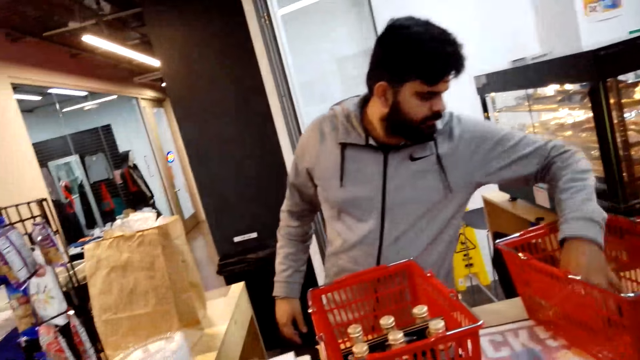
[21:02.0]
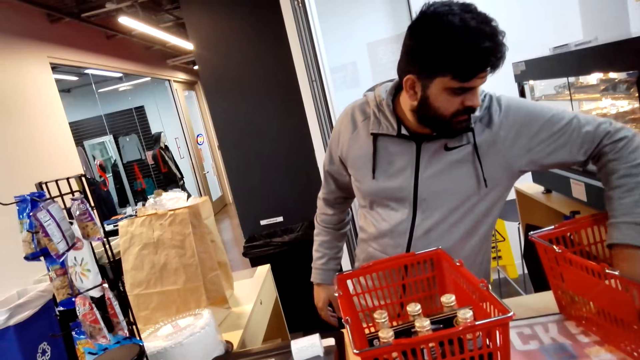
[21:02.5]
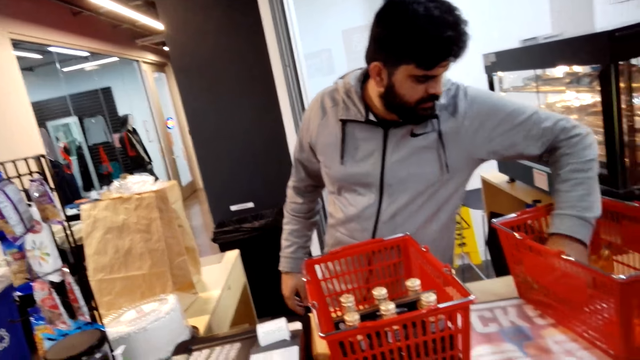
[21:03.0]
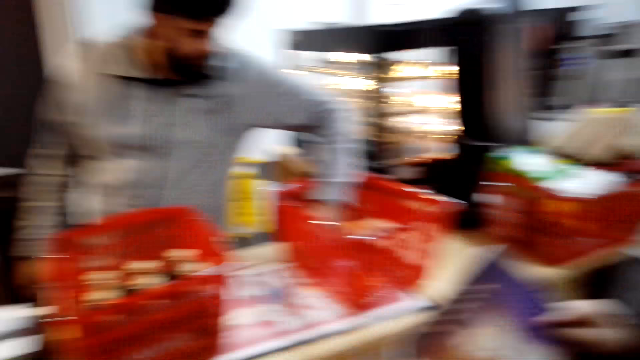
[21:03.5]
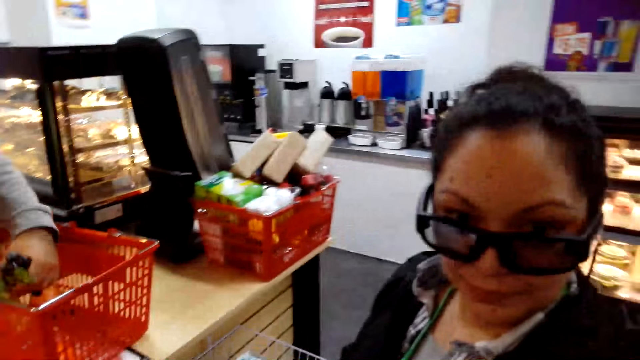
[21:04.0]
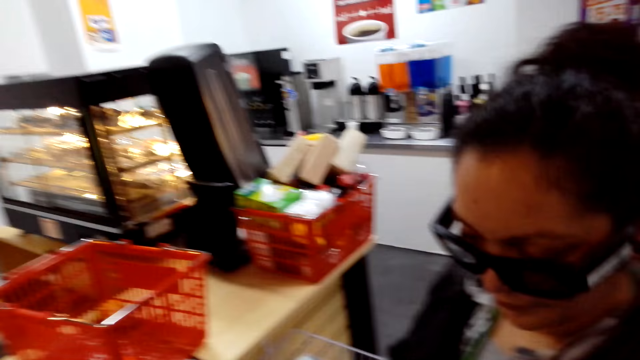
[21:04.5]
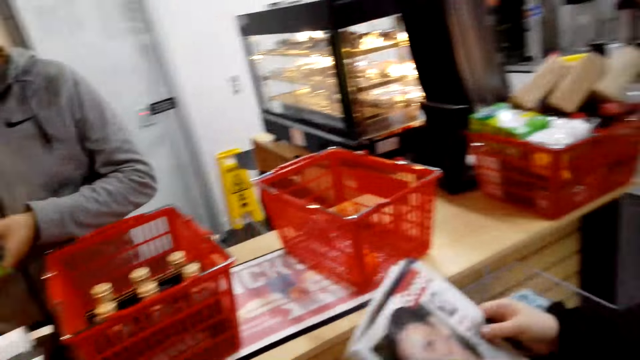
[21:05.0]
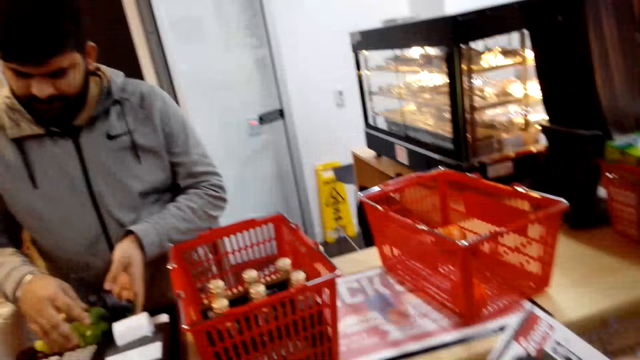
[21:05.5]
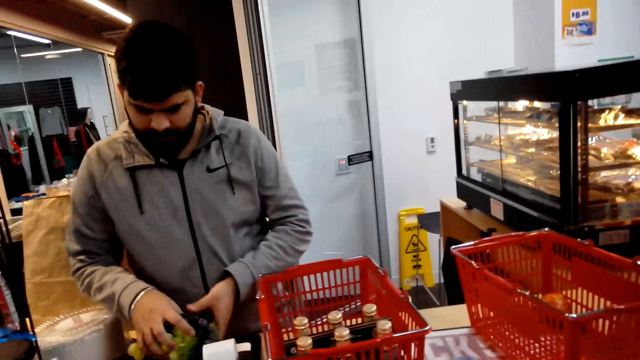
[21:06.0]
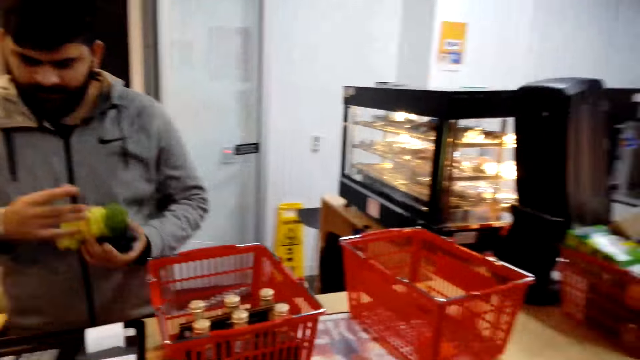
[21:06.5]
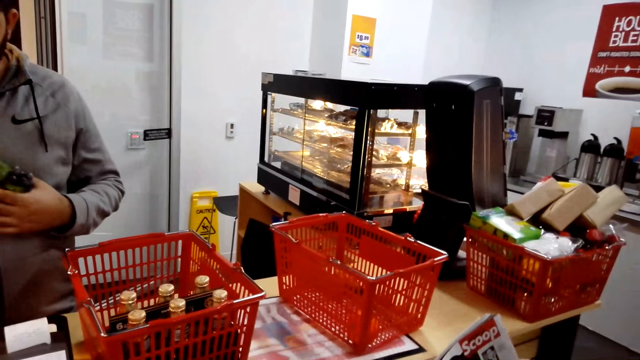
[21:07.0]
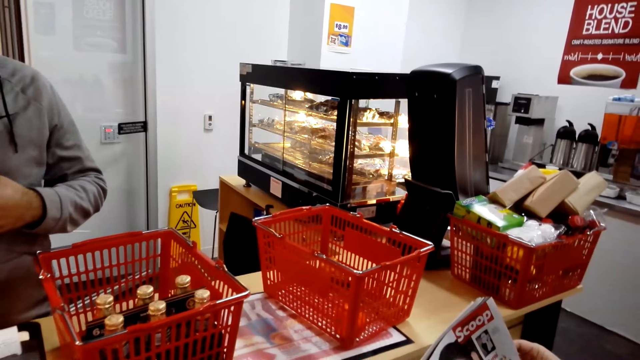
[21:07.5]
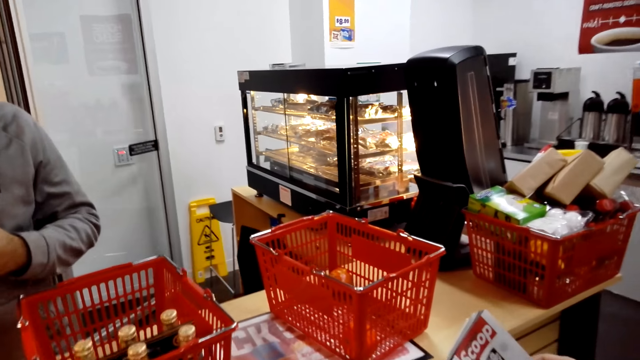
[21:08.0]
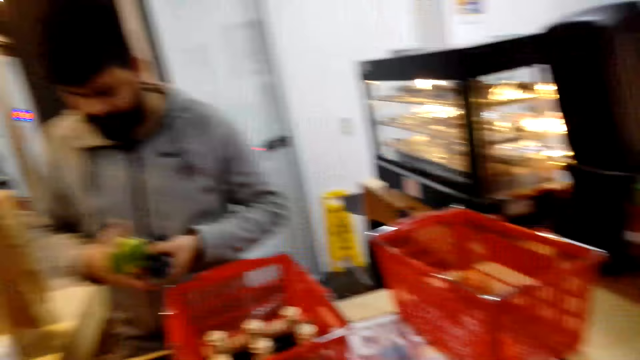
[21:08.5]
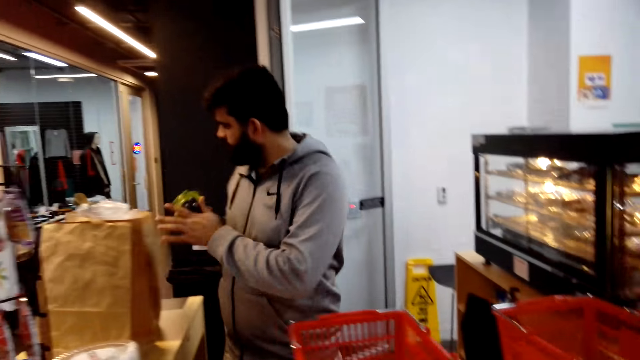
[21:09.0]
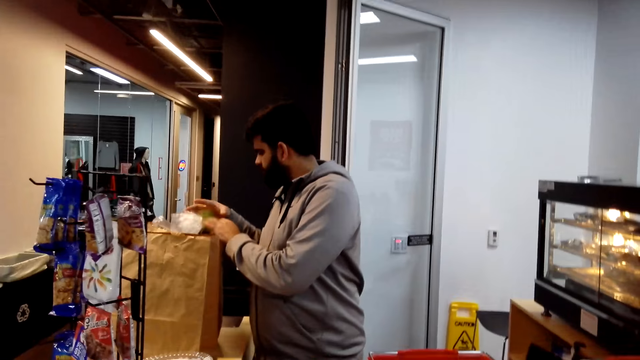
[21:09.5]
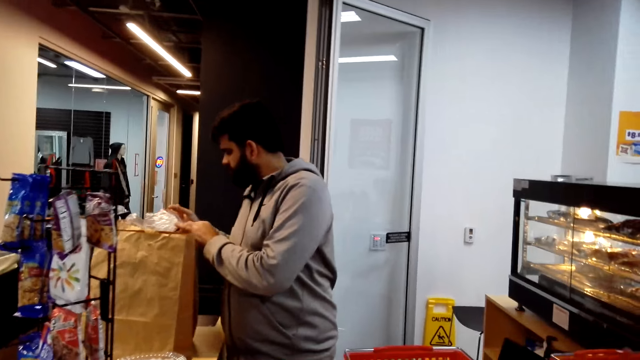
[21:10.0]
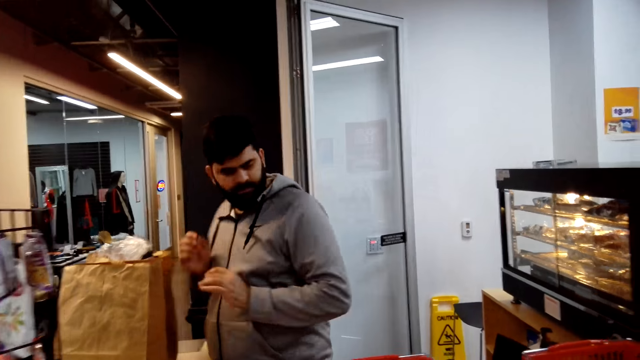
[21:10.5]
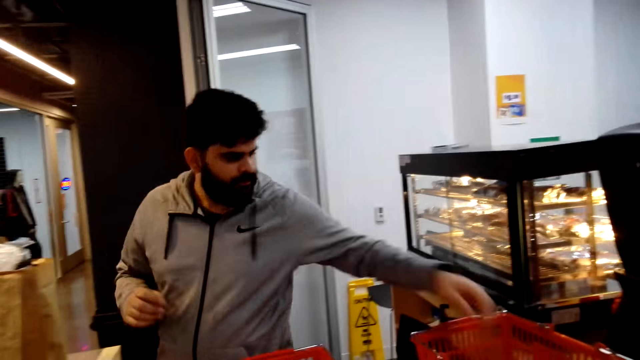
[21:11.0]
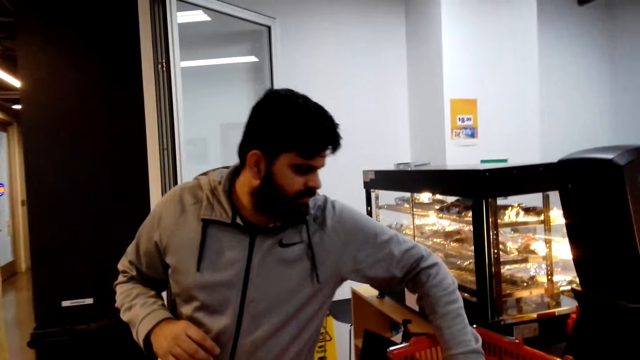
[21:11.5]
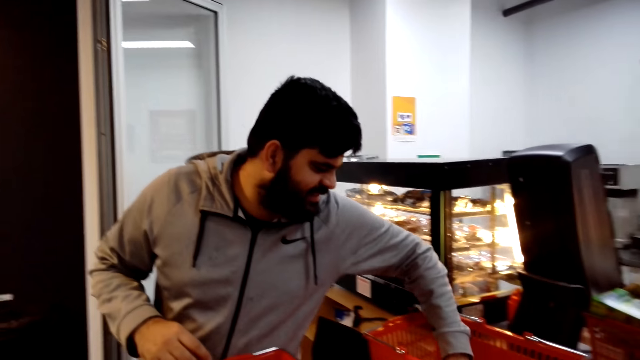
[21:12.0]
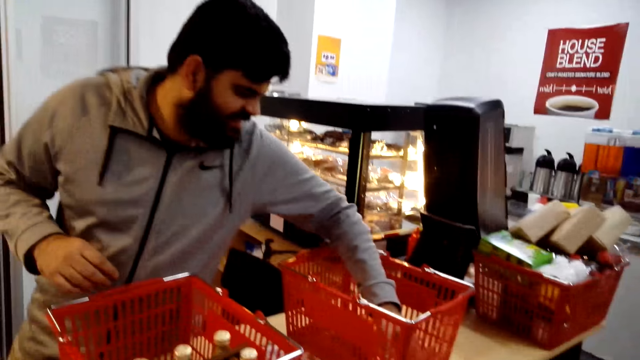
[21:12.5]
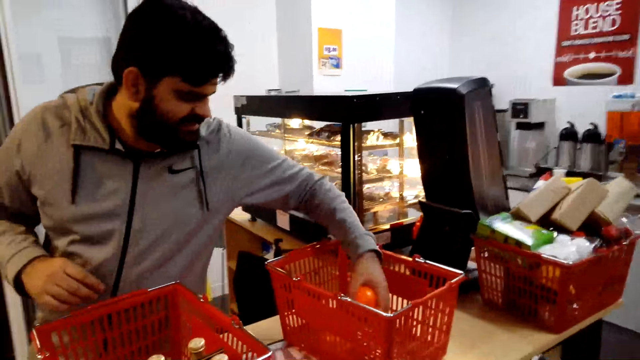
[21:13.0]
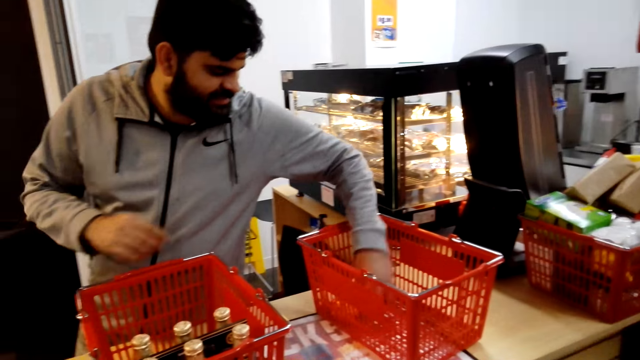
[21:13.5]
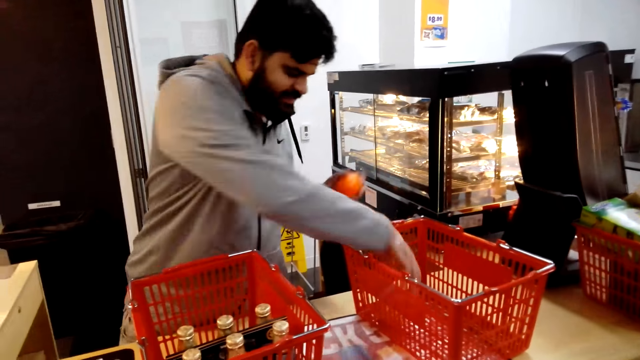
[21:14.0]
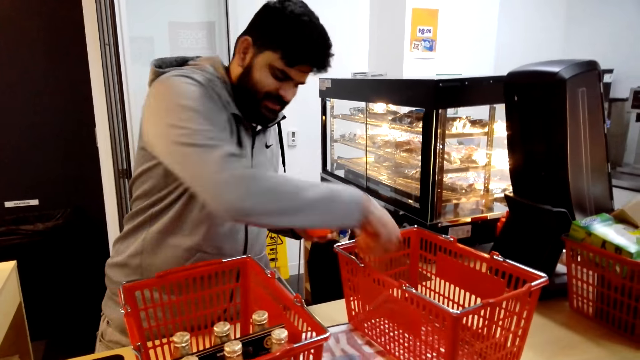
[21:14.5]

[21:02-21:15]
A man picks something. The man calculates the items with the machine. The man puts something in the packaging bag. The man picks something.

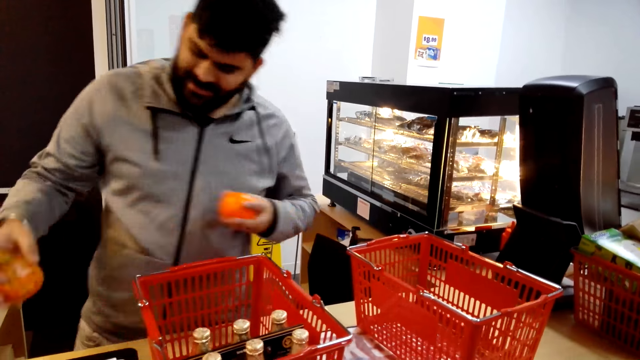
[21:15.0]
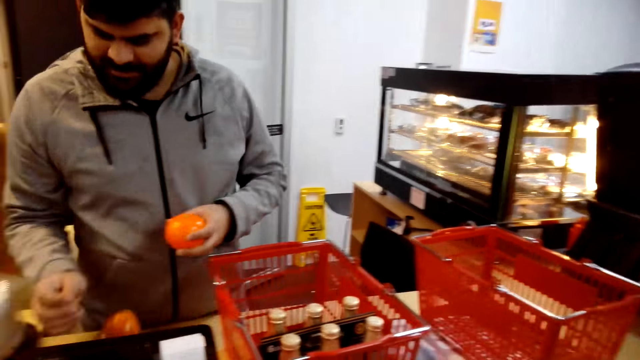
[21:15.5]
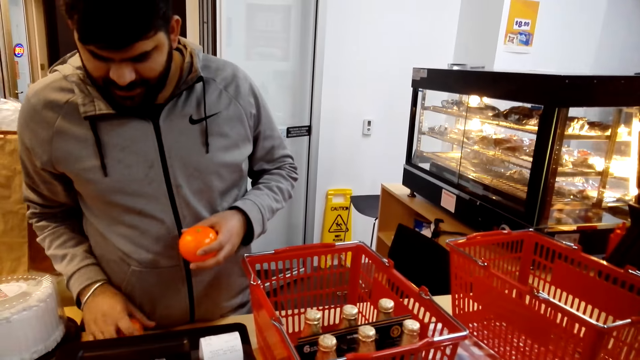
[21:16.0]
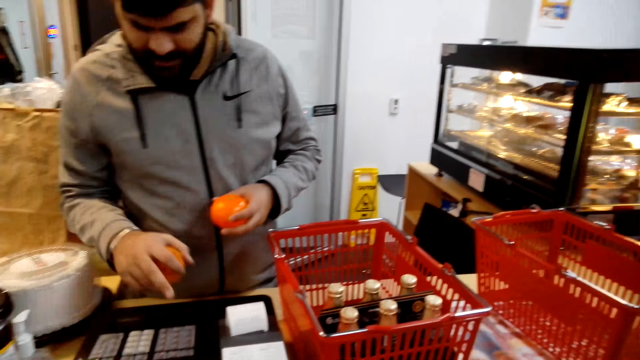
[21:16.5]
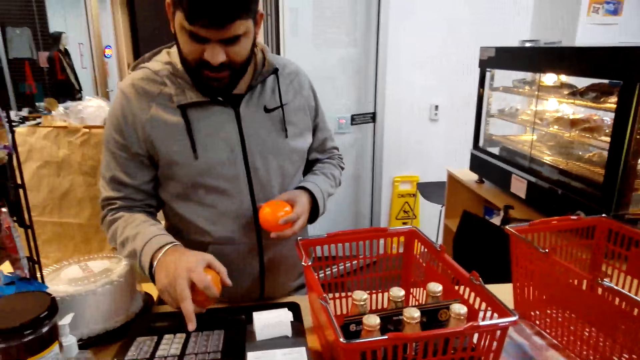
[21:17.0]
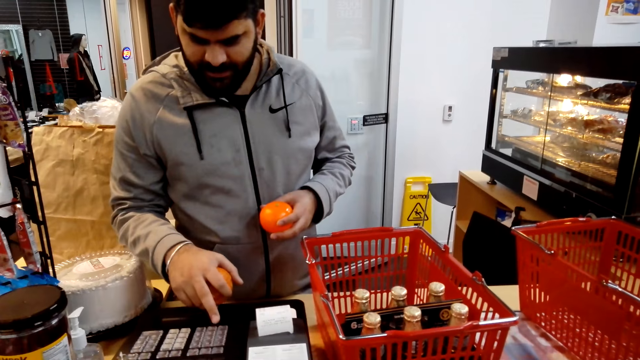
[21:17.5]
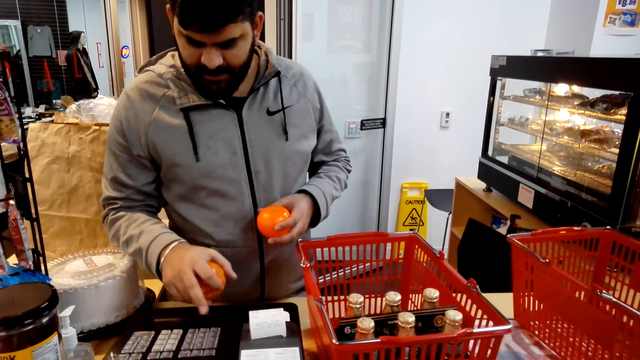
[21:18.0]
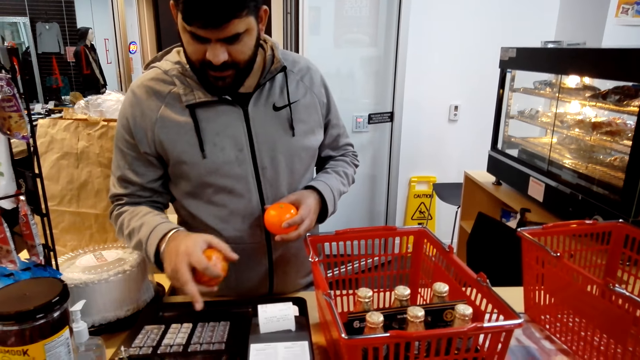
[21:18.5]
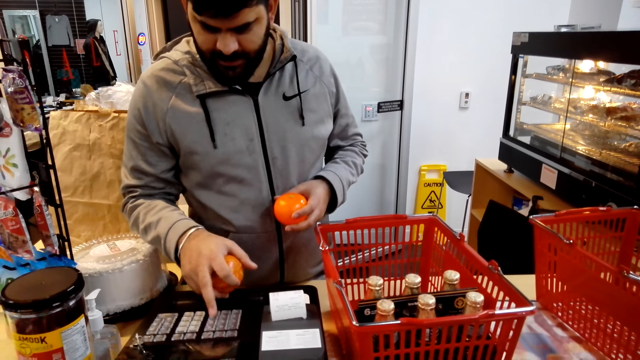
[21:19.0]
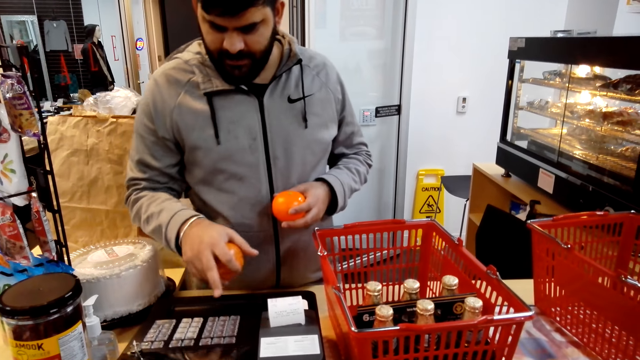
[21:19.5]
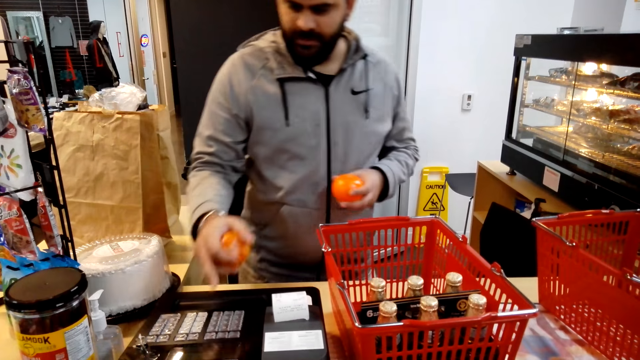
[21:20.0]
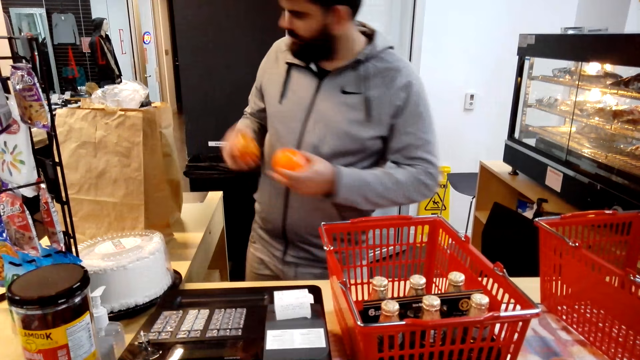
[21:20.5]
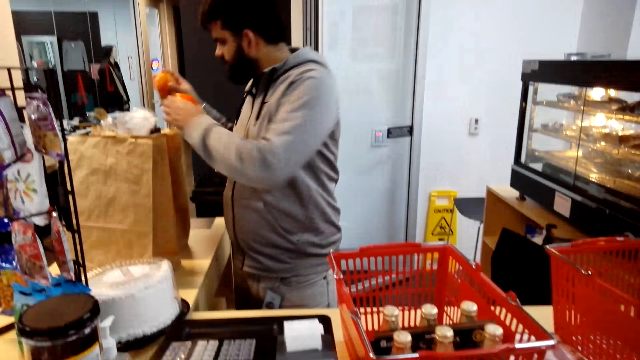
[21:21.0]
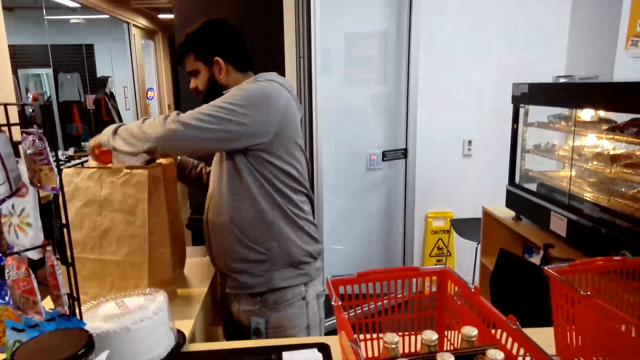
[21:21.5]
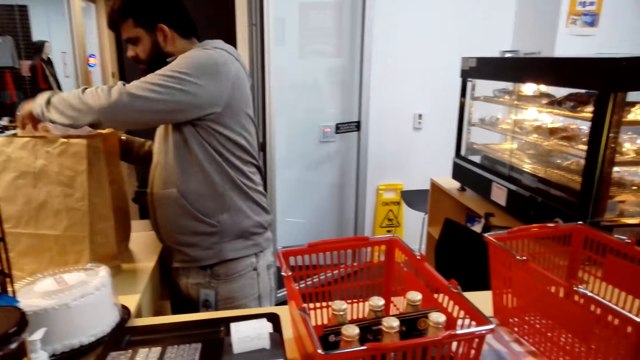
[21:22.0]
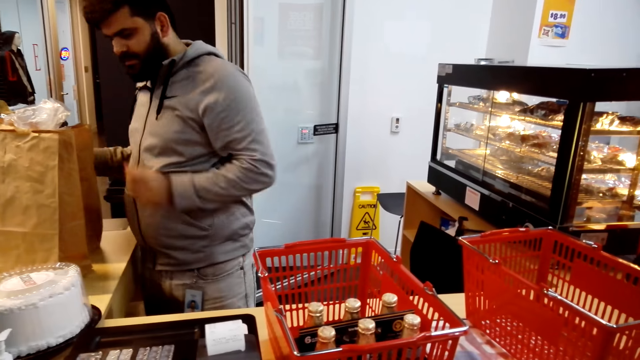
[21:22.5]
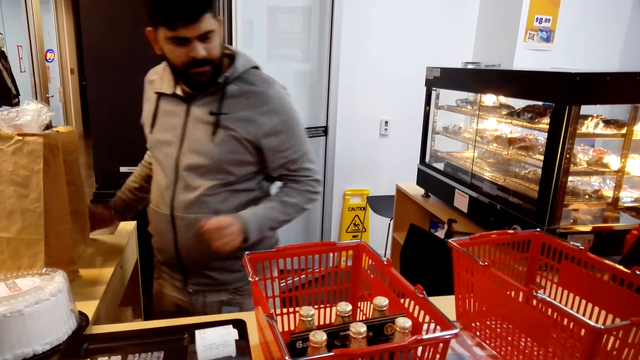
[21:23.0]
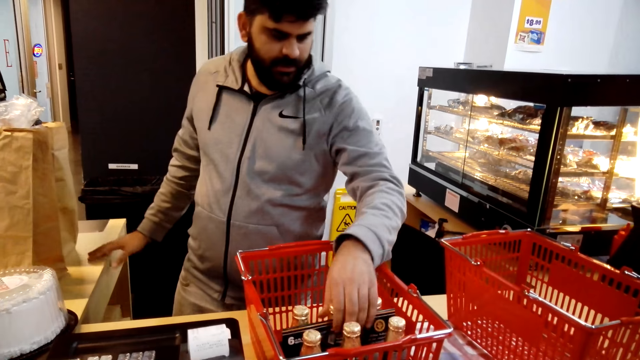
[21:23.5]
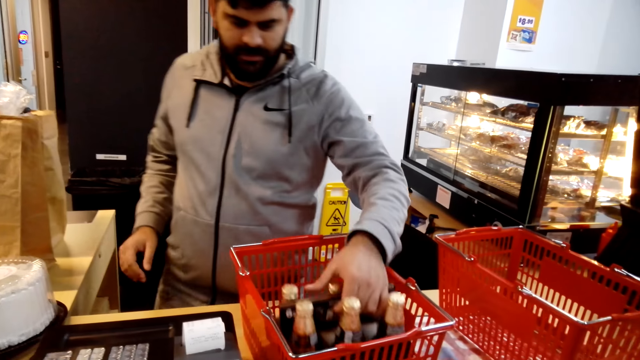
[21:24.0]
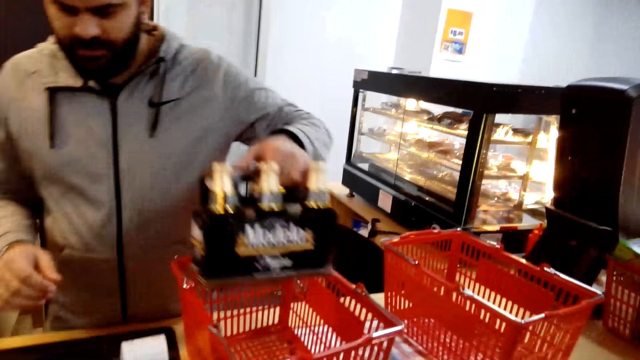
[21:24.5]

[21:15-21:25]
A man picks oranges, enters details in the cash register machine, and puts the oranges in the packaging bag. The camera wearer looks around.
